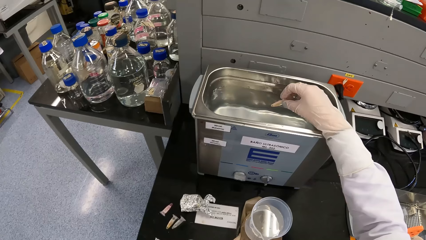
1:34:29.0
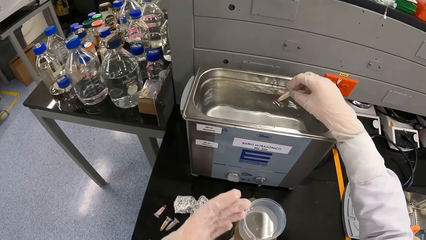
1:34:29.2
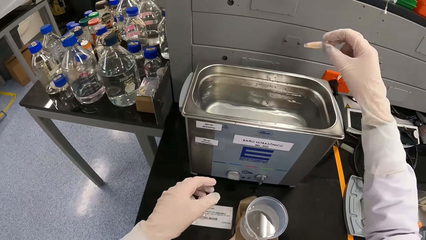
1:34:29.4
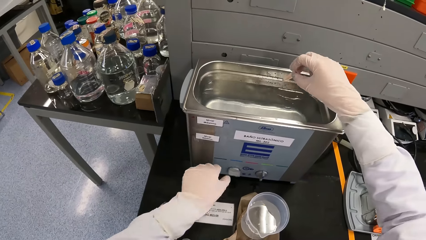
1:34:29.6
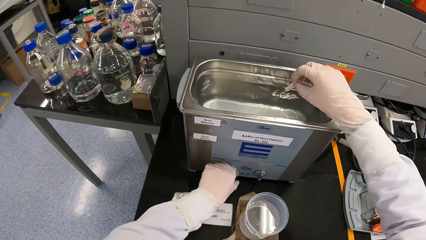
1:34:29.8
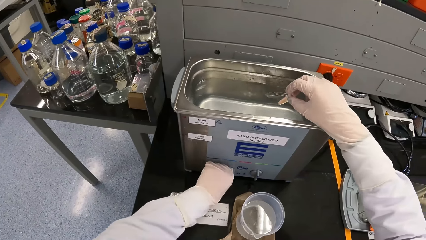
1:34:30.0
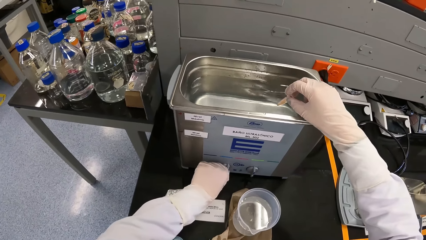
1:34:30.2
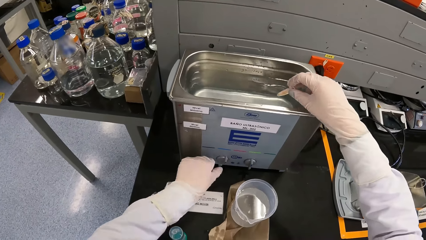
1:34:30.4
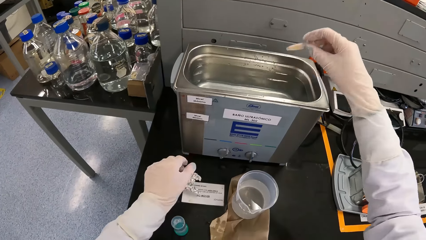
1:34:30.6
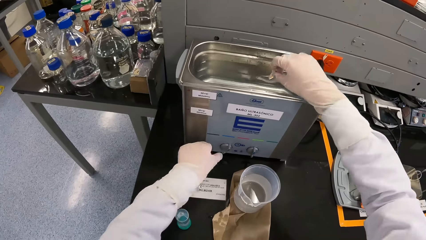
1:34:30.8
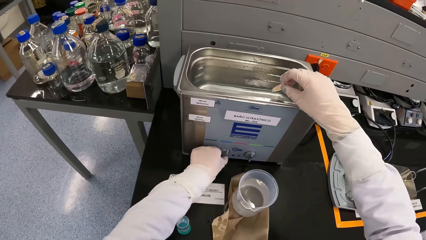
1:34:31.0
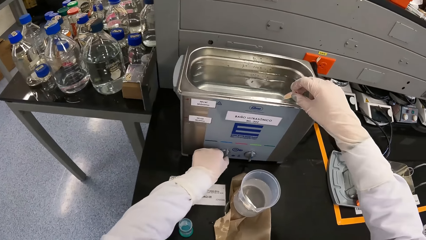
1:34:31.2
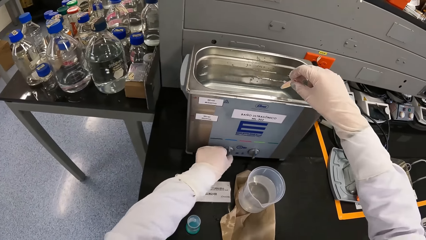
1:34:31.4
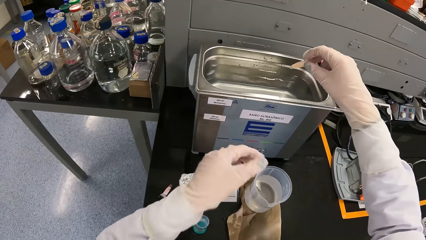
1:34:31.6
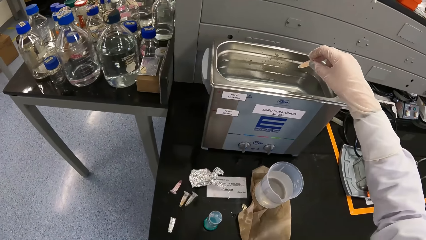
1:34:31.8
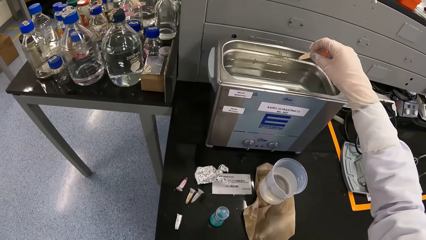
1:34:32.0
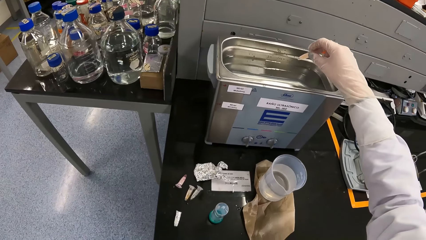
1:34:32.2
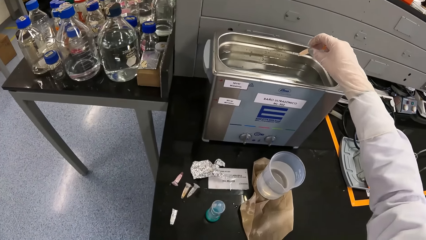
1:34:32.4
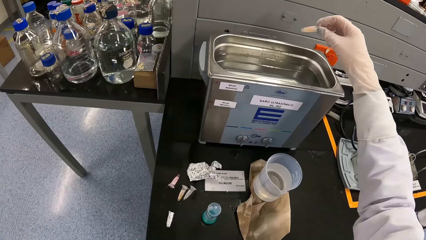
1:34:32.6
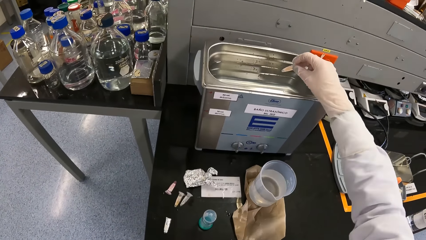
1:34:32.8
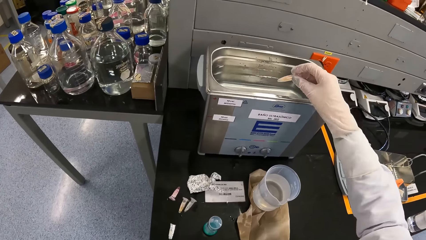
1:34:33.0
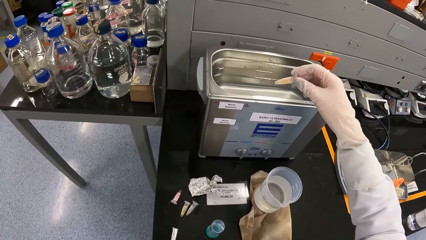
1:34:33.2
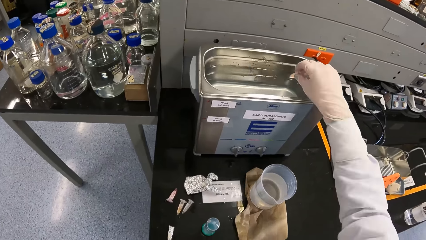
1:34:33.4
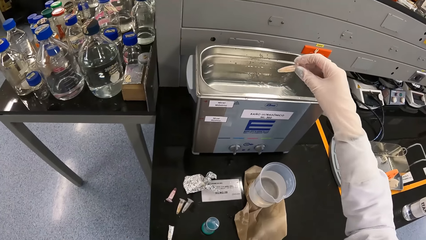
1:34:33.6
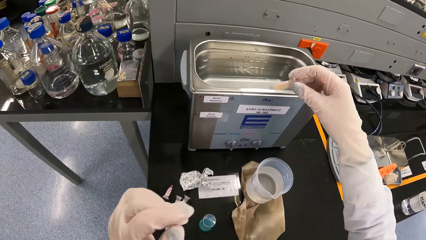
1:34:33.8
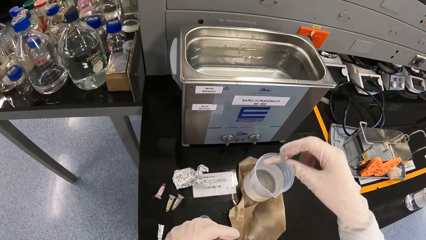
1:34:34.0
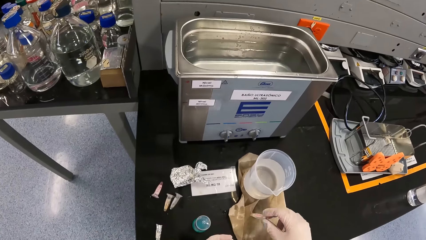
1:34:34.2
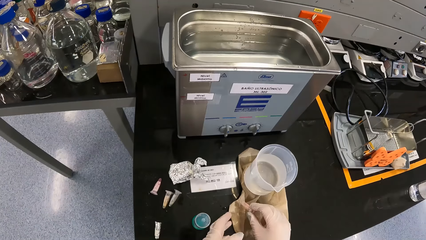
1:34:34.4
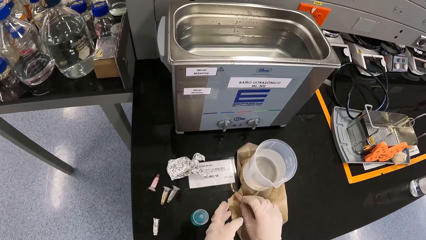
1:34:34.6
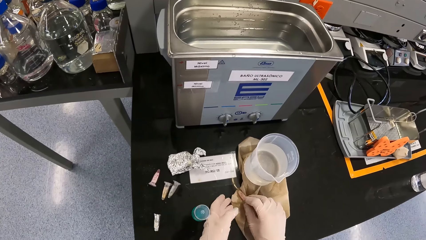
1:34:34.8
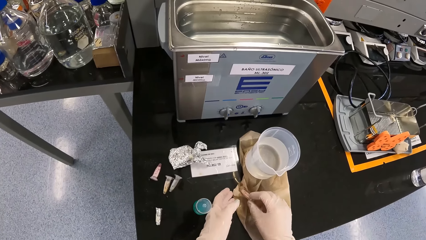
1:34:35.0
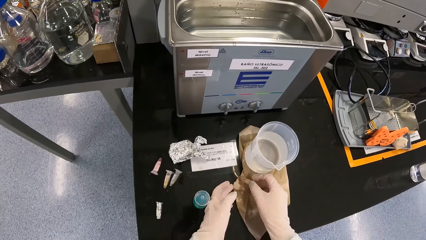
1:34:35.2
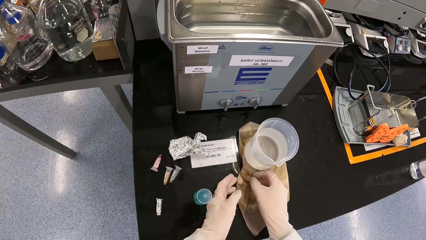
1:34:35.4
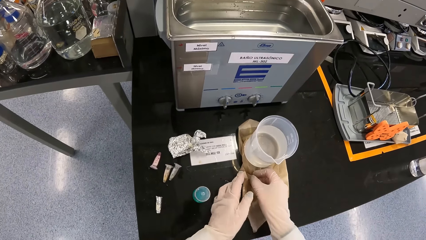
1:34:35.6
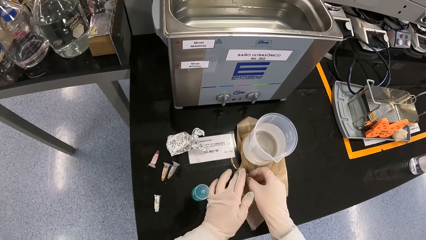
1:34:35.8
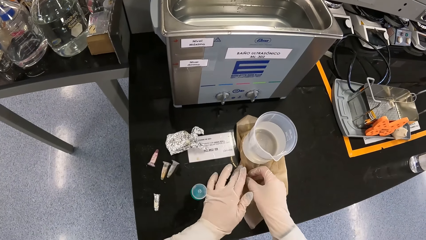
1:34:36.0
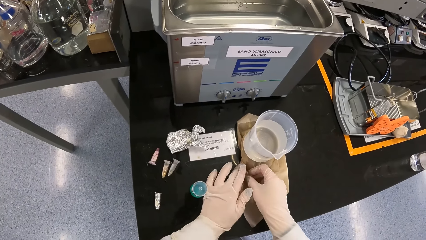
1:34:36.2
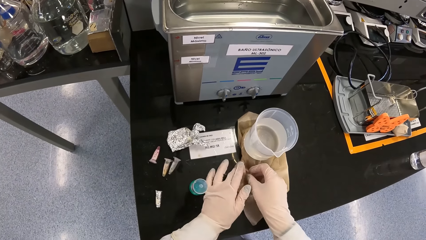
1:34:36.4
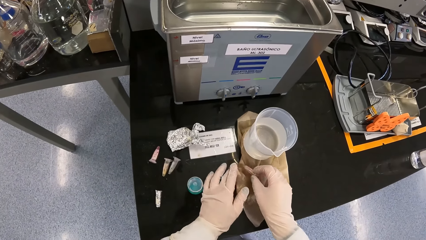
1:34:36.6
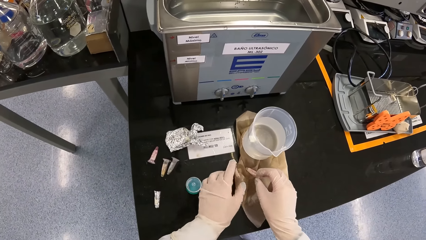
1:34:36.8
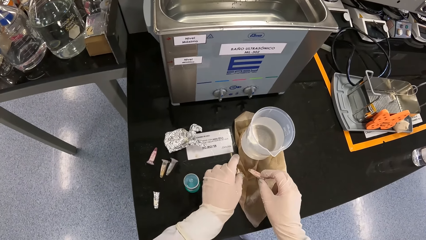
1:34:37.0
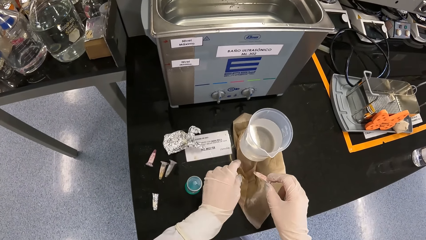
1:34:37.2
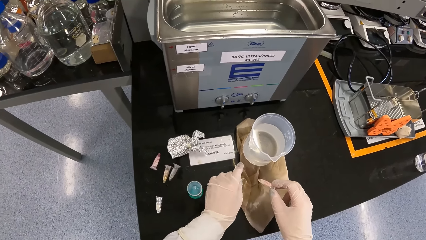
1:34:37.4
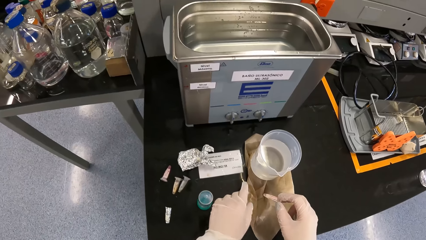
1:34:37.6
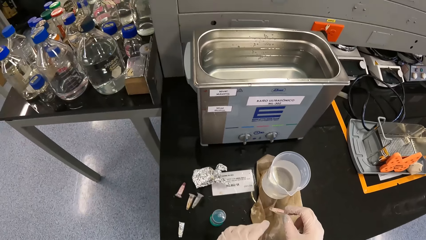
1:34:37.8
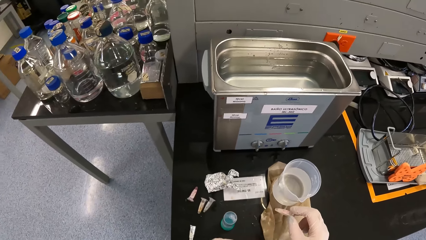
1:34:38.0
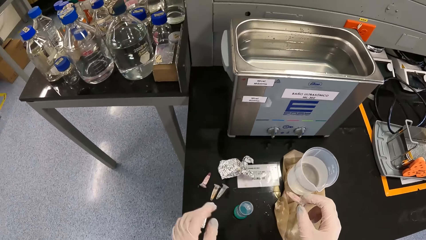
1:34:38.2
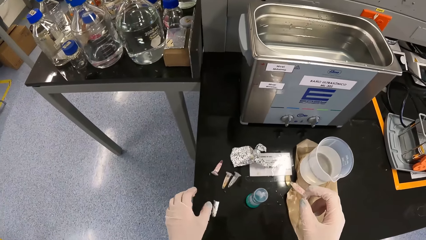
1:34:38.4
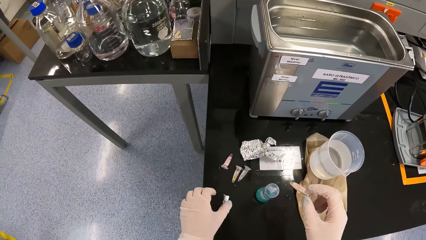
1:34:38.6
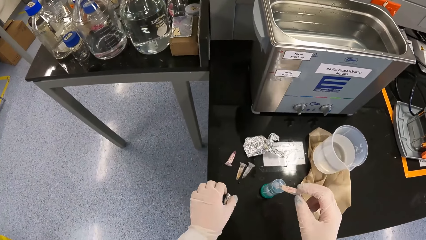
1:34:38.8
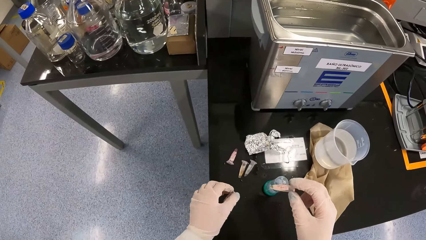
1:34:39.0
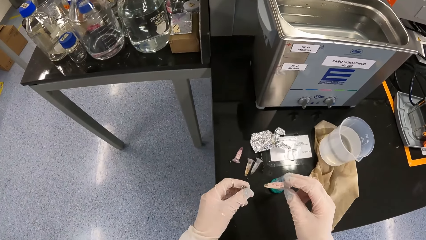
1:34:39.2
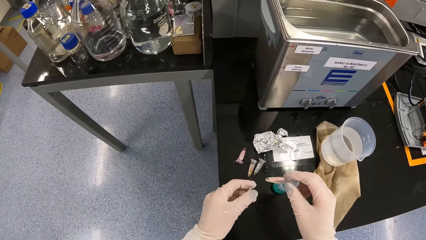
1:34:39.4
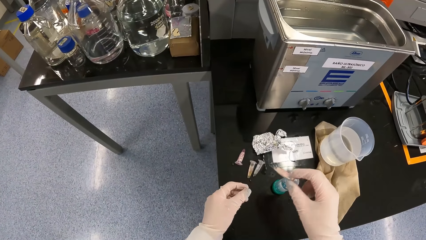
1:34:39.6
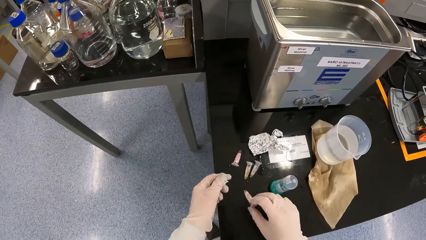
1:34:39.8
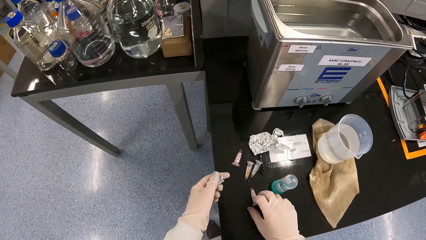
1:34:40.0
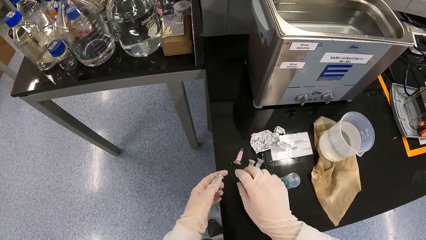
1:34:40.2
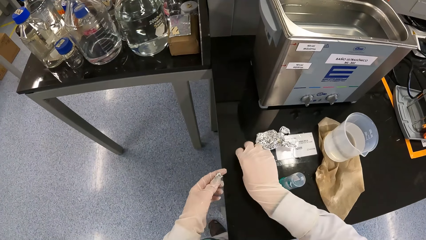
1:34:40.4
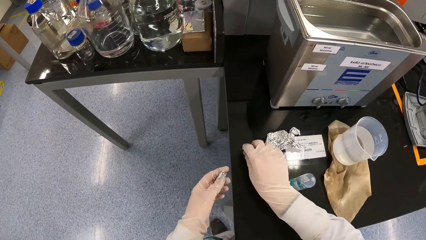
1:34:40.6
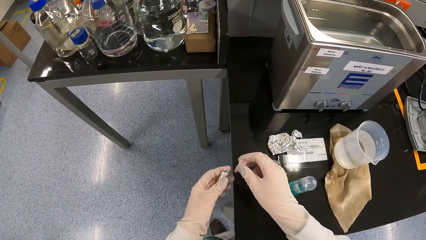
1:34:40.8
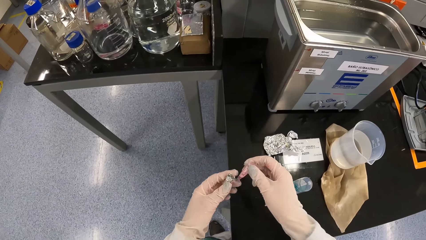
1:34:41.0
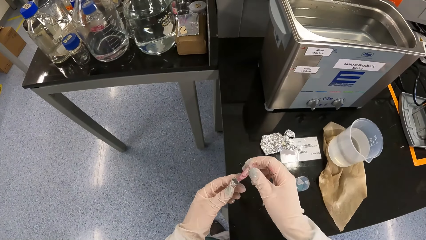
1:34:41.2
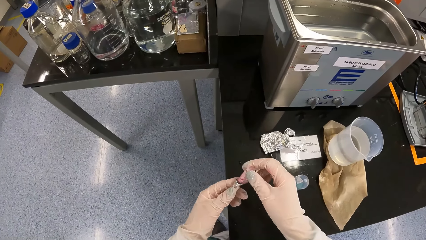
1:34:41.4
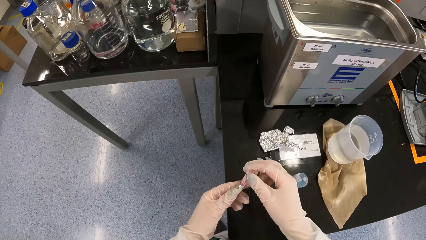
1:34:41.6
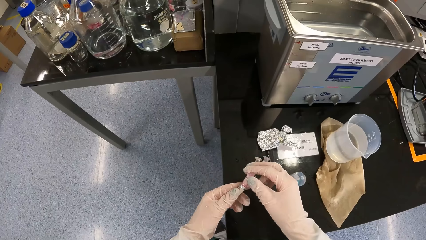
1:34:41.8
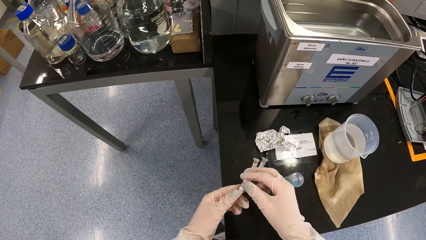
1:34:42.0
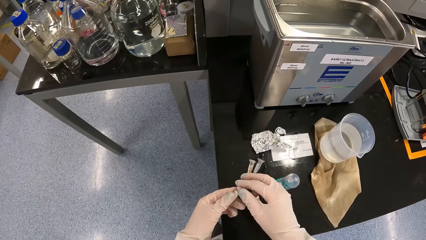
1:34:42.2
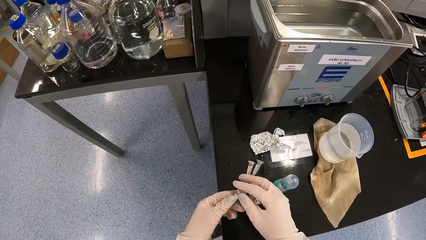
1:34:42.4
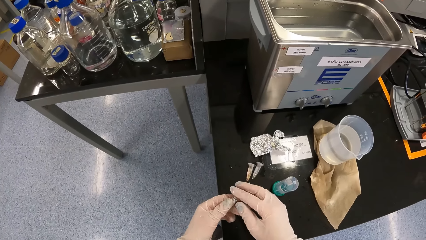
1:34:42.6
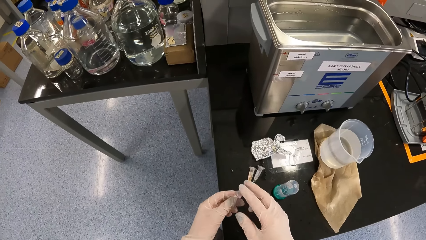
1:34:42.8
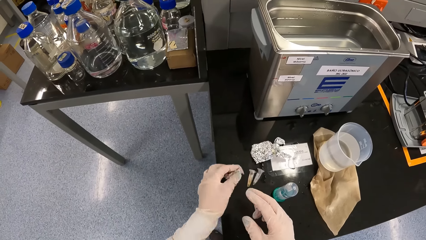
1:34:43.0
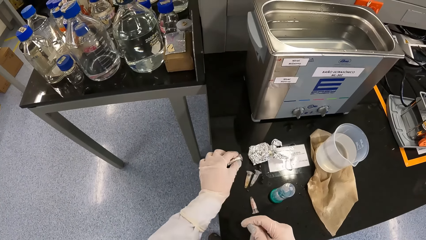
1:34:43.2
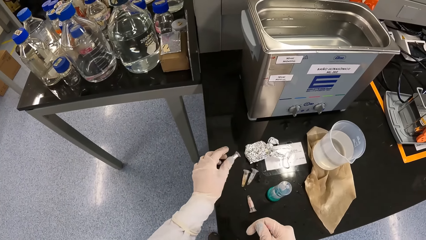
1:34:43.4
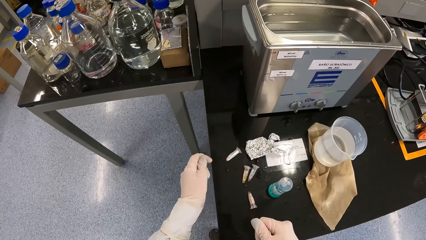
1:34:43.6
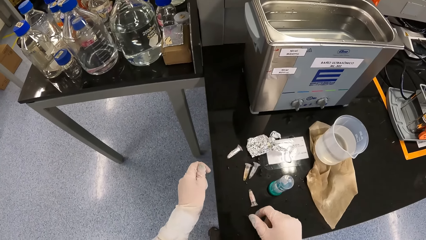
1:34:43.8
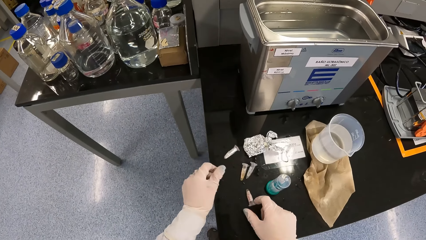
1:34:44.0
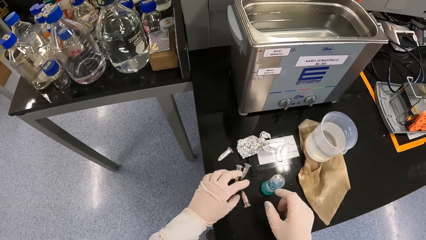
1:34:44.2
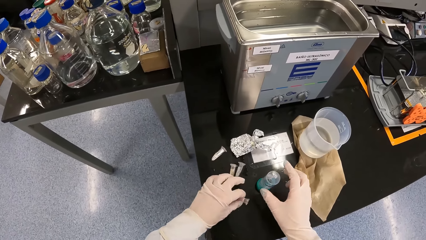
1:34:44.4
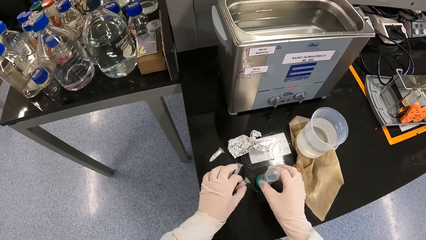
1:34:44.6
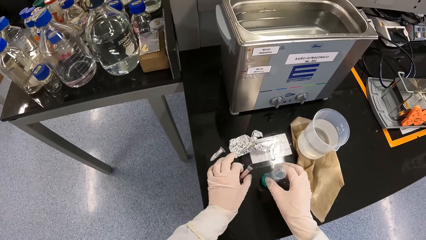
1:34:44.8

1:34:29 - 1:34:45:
The camera wearer removes the test tube or centrifuge tube in his right hand from the water bath. He shakes the test tube in his right hand. He turns the knob on the water bath with his left hand. He shakes the test tube in his right hand. He turns the knob on the water bath with his left hand. He shakes the test tube in his right hand. He wipes the test tube in his right hand on a paper on the workbench or table. He touches the paper on the workbench with his left hand. He picks up the foil from the workbench with his left hand. He drops the test tube in his right hand on the workbench. He picks up the test tube from the bench with his right hand. He inserts the test tube in his right hand into the foil in his left hand. He drops the foil in his left hand on the workbench. He puts the centrifuge tube on the table. He moves the centrifuge tube on the table, and moves the container on the table. He picks up the test tube from the workbench with his left hand.
